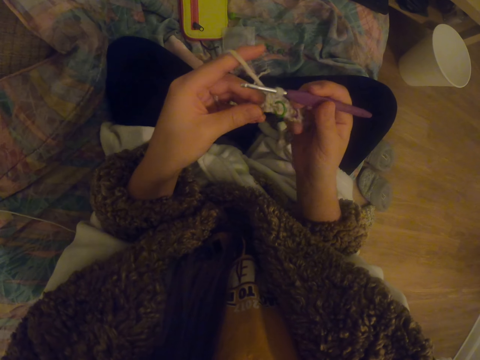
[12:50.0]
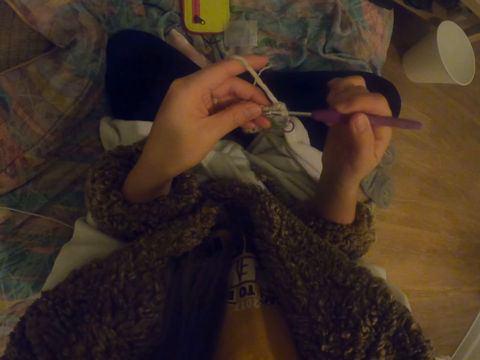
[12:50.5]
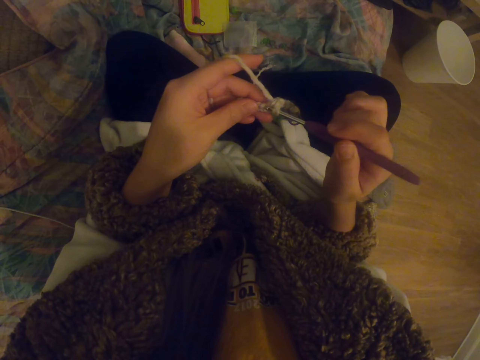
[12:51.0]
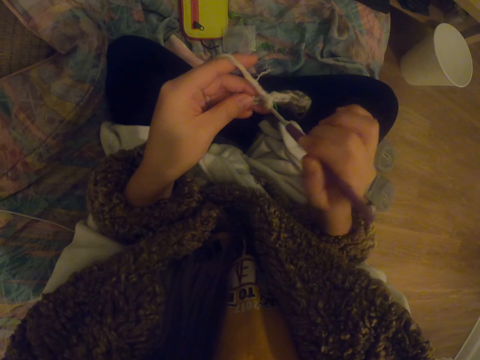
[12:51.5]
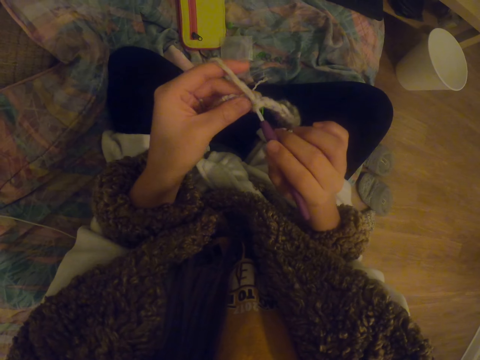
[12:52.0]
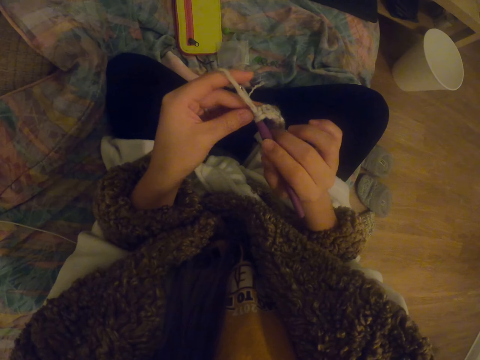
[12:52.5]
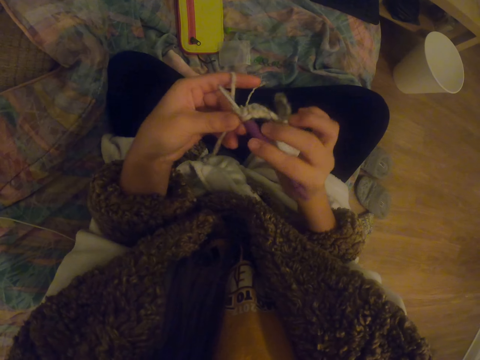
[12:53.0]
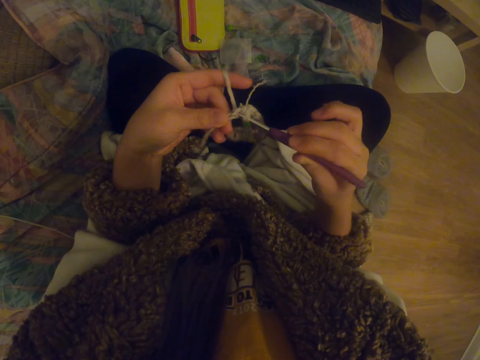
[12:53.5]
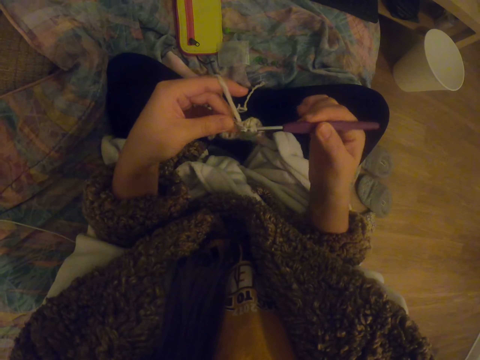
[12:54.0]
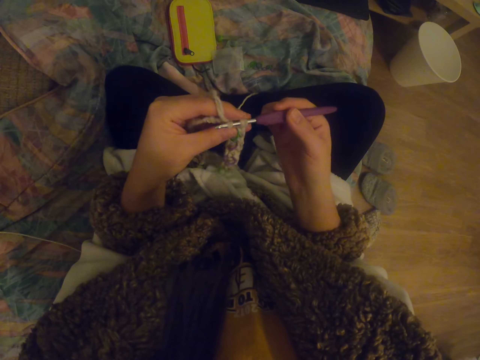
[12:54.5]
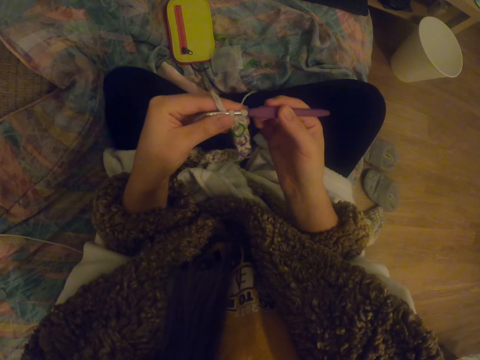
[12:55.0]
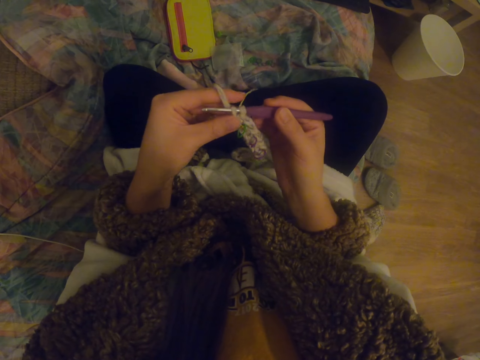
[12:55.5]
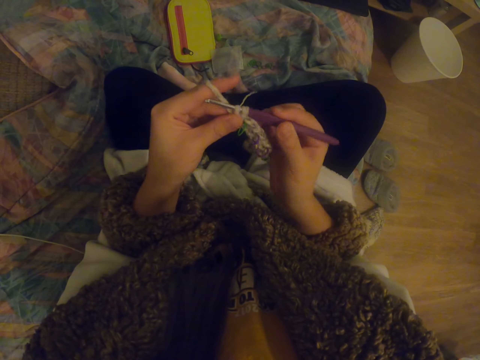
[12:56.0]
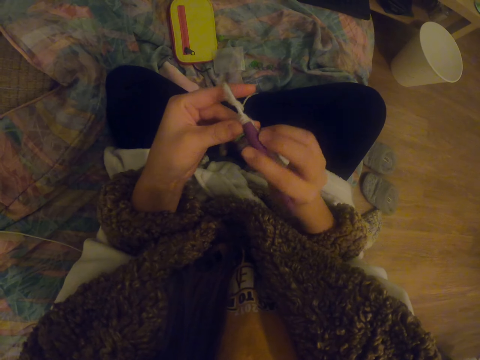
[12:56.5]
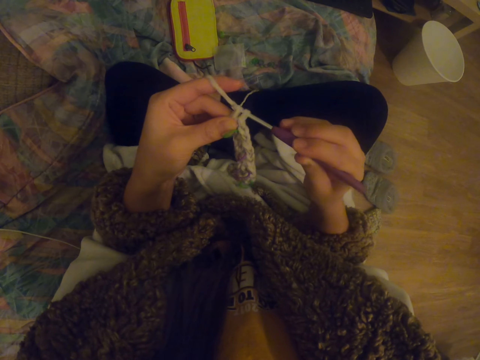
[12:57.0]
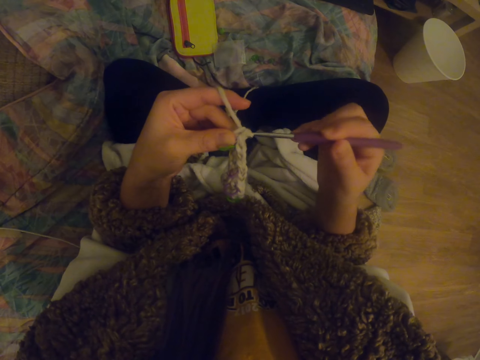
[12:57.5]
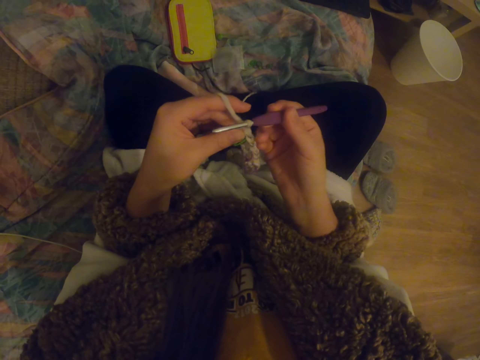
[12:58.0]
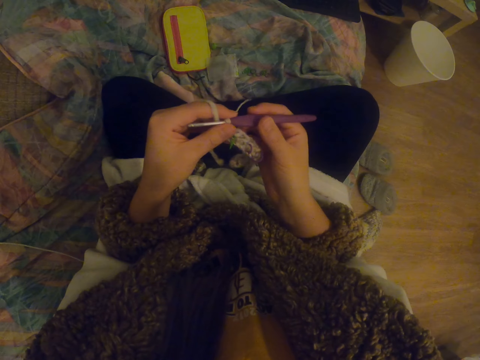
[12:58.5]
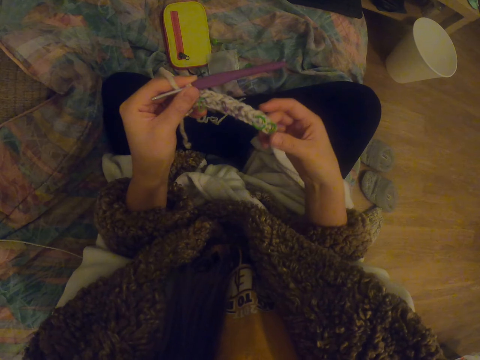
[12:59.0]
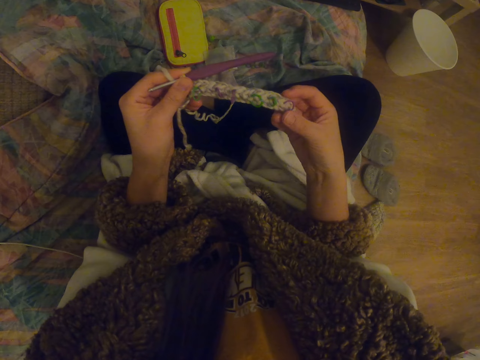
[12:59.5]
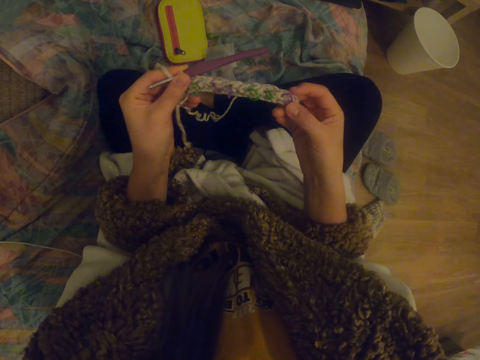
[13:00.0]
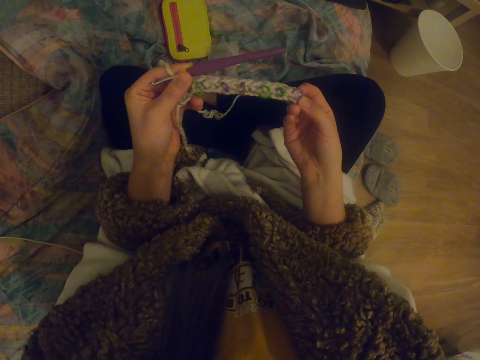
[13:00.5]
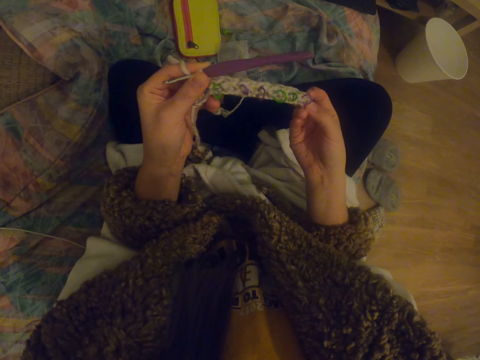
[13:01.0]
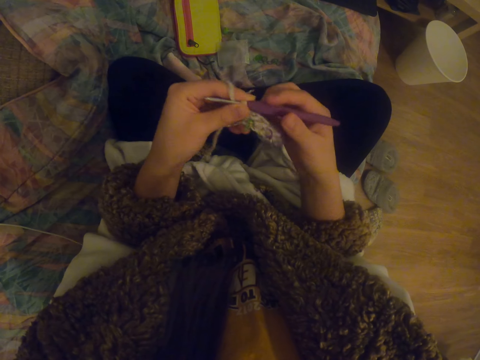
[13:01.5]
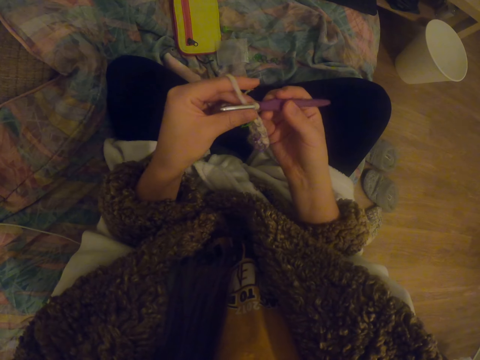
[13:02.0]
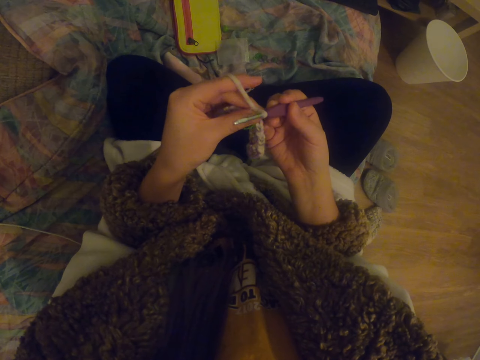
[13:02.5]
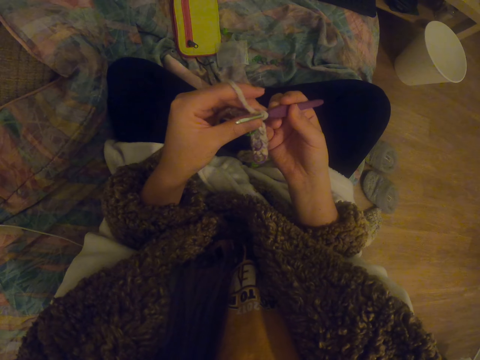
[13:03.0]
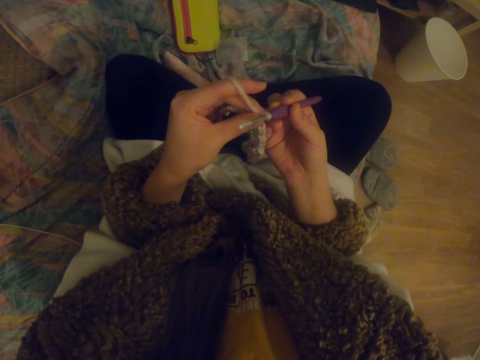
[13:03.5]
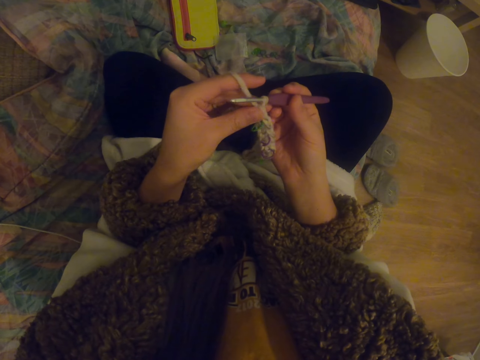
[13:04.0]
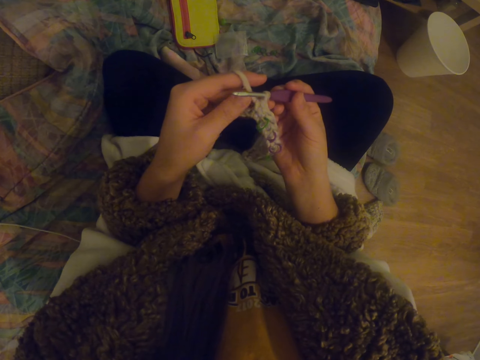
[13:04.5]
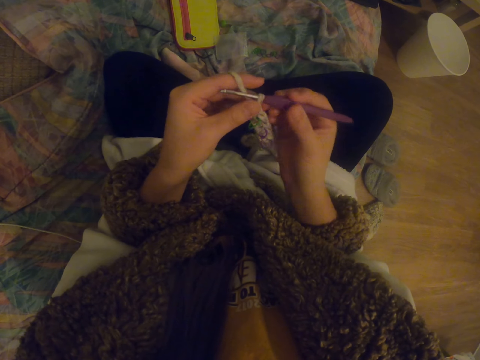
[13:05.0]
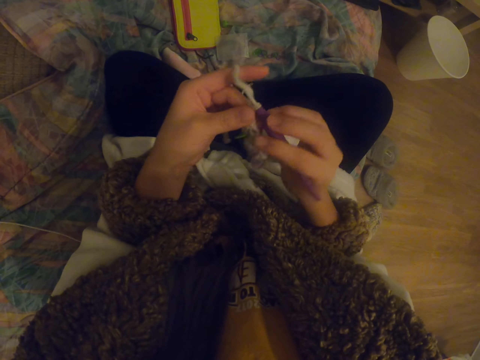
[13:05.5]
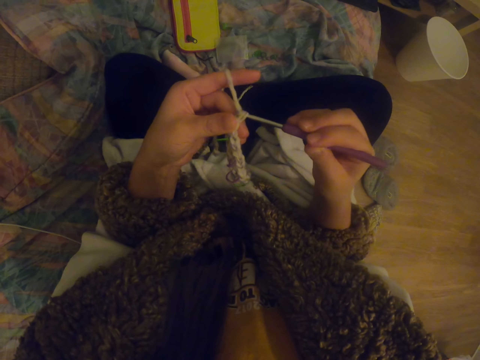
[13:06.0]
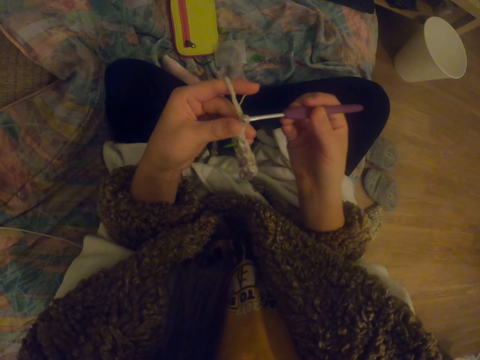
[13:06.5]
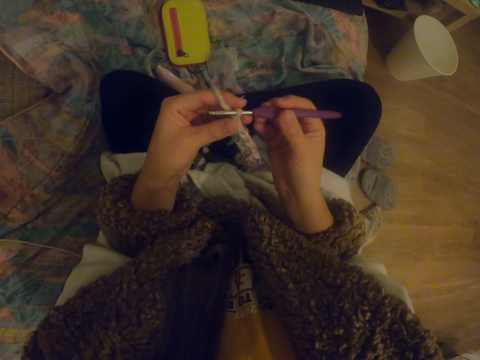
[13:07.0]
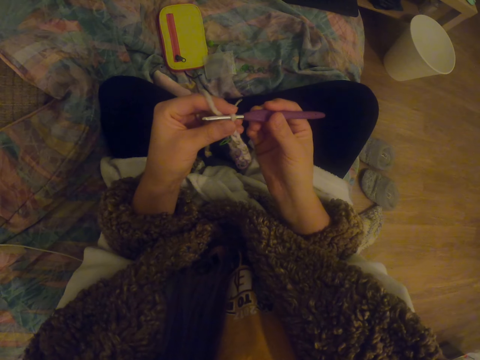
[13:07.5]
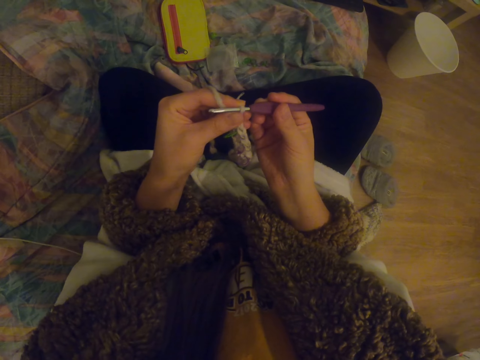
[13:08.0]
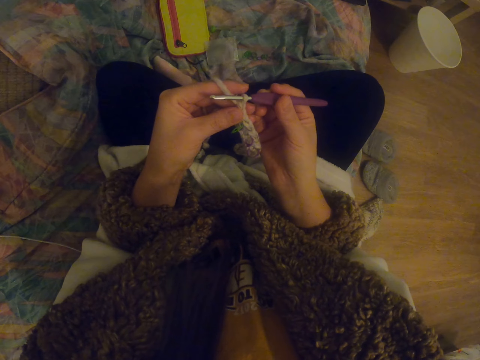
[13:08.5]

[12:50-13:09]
The camera wearer knits the garment. They stretch the stitch with the right hand. They knit the stitch. They stare at the garment. They knit the garment.

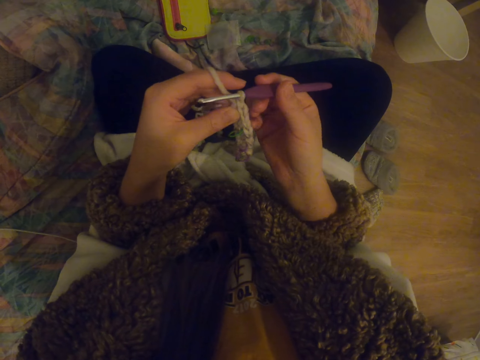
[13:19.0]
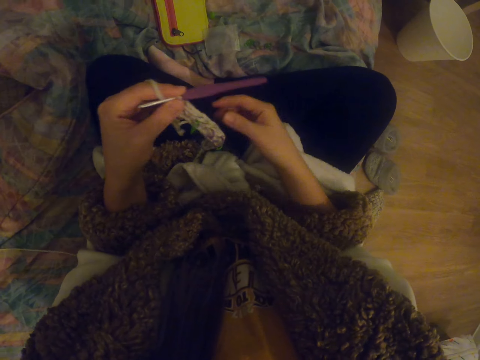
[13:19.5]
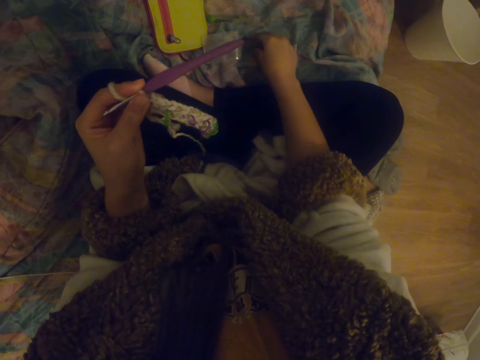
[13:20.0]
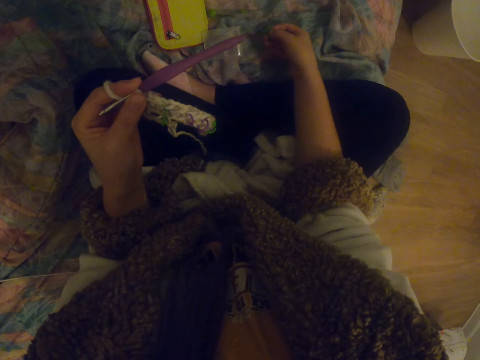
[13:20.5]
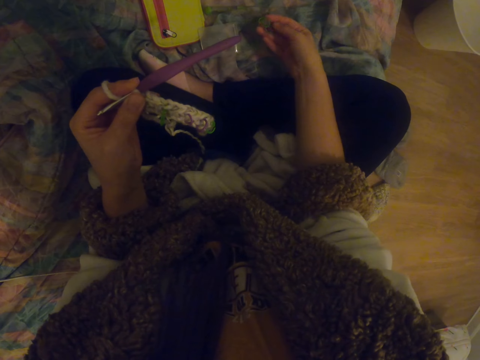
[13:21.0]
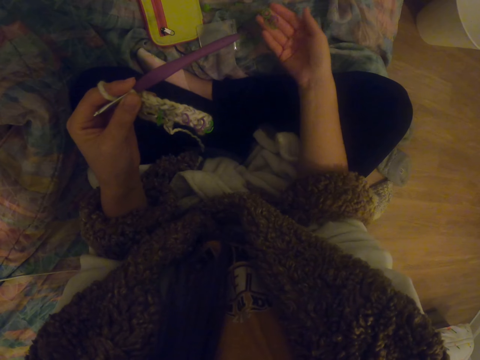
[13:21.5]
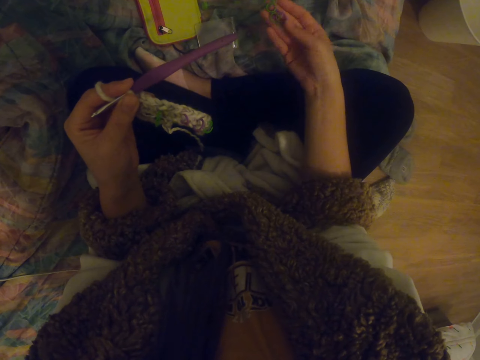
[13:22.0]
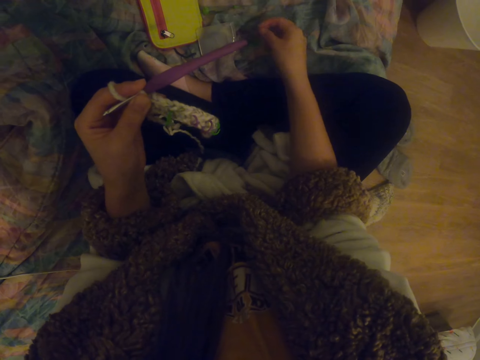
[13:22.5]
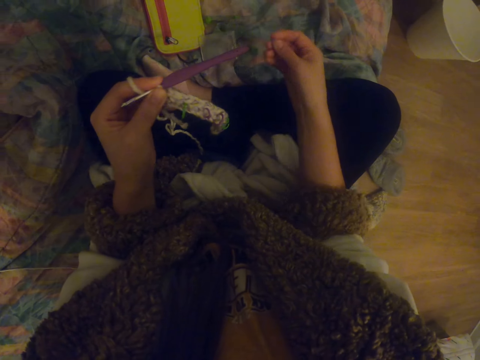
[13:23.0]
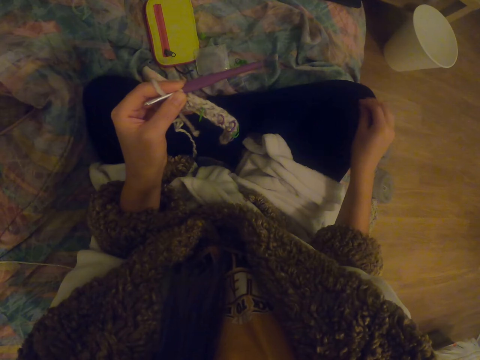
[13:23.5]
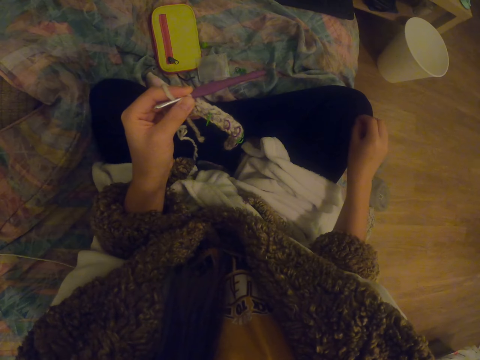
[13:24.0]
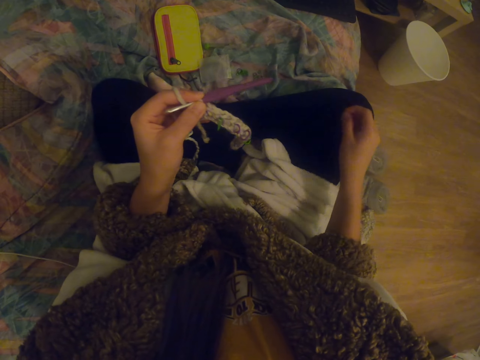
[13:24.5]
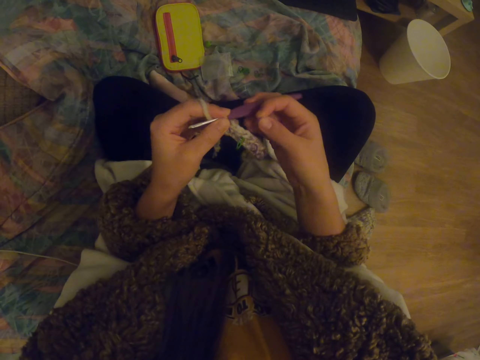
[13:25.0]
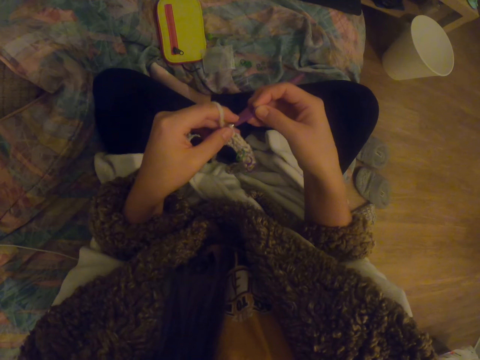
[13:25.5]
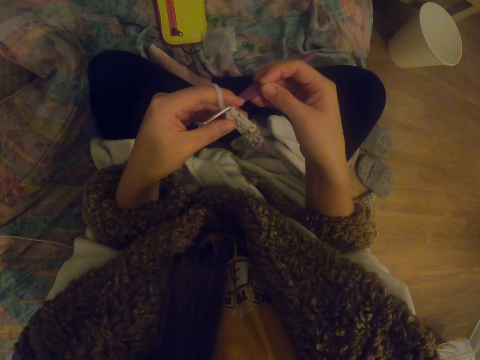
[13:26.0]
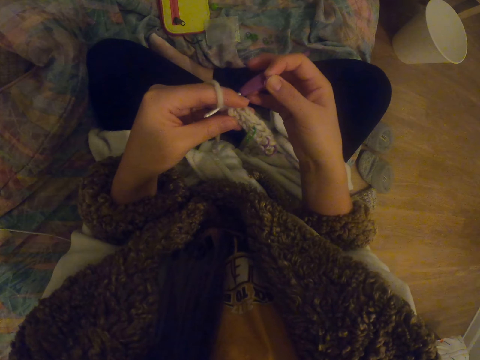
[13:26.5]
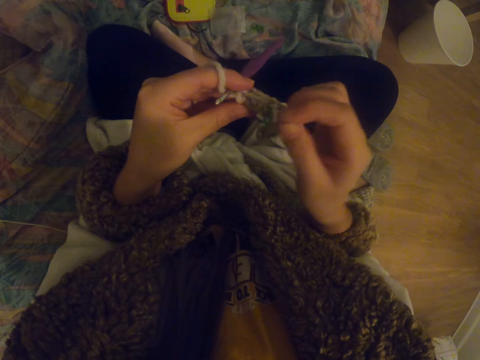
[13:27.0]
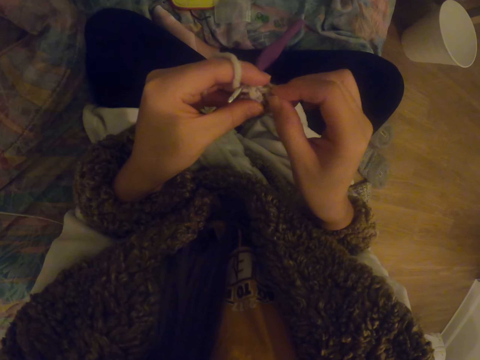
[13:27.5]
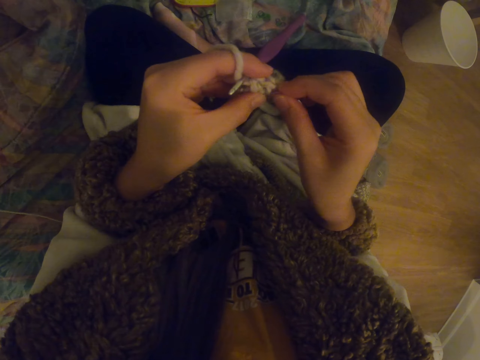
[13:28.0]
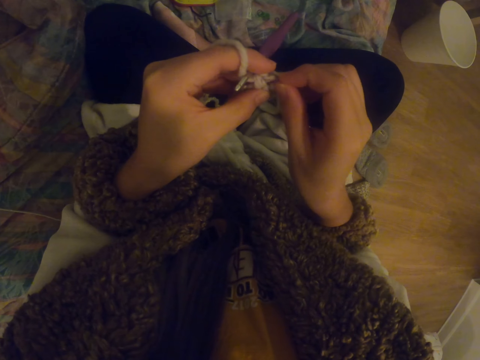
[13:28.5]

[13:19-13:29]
The camera wearer picks up a decoration with the right hand. They stare at the decoration. They fix the decoration to the garment.
